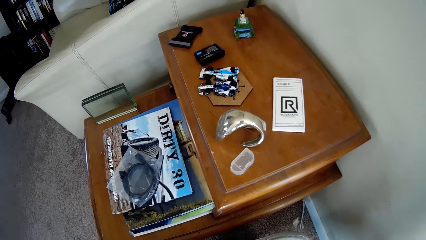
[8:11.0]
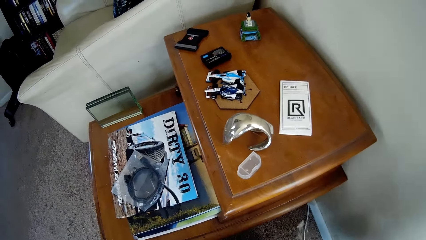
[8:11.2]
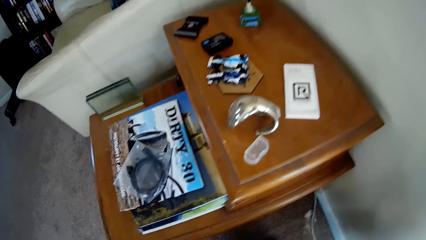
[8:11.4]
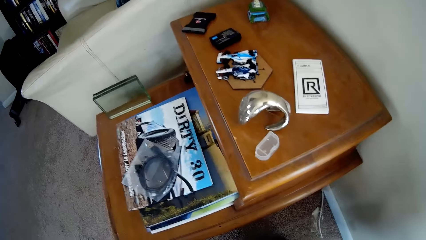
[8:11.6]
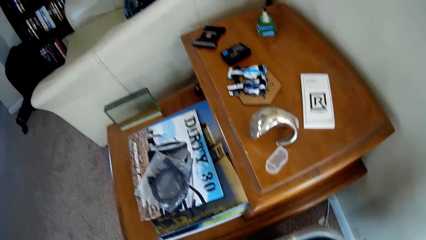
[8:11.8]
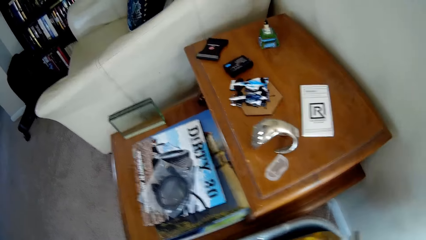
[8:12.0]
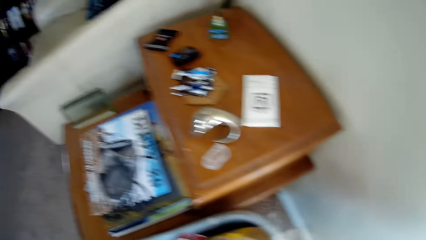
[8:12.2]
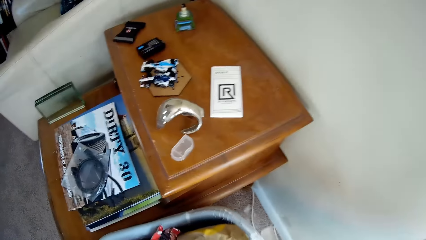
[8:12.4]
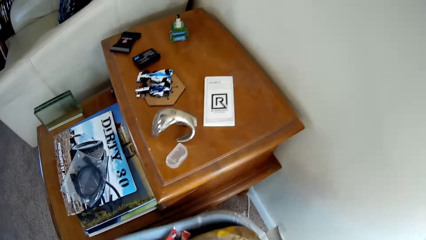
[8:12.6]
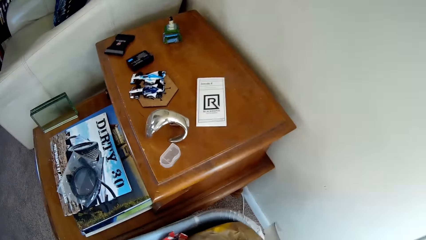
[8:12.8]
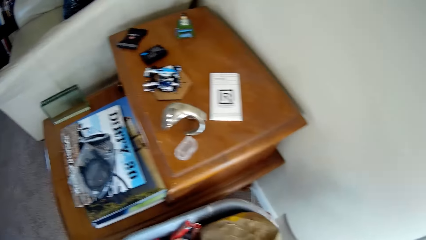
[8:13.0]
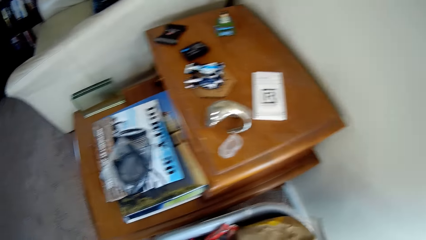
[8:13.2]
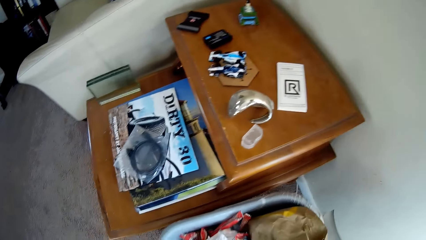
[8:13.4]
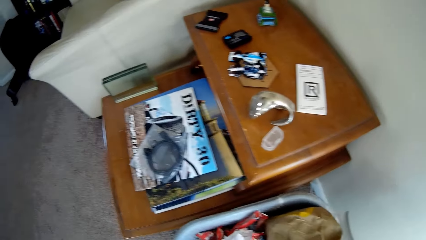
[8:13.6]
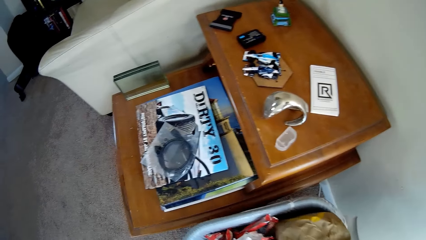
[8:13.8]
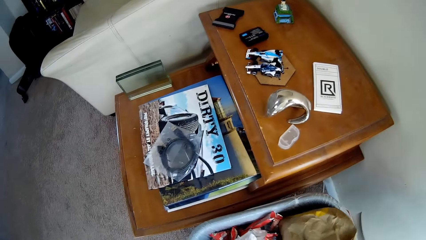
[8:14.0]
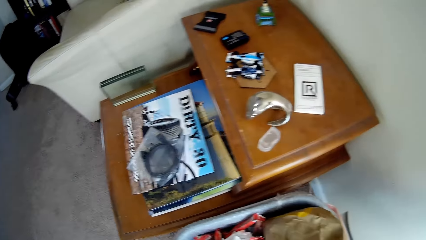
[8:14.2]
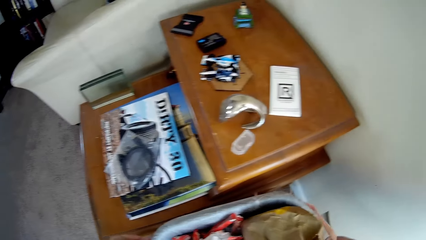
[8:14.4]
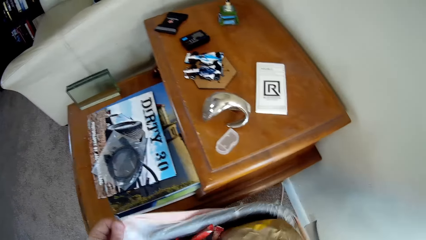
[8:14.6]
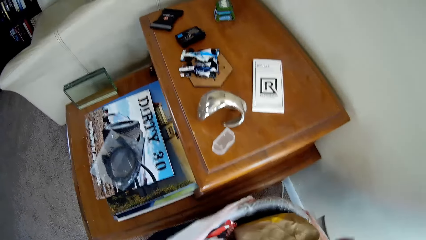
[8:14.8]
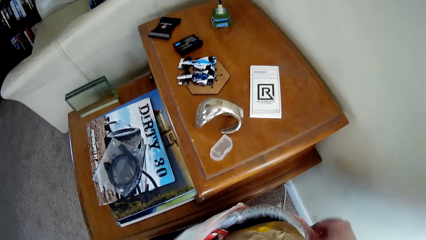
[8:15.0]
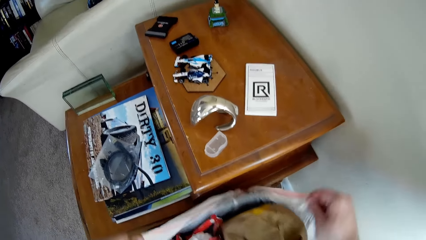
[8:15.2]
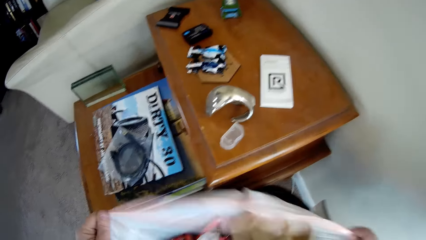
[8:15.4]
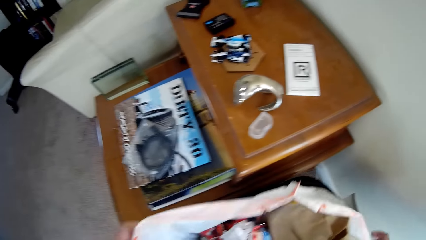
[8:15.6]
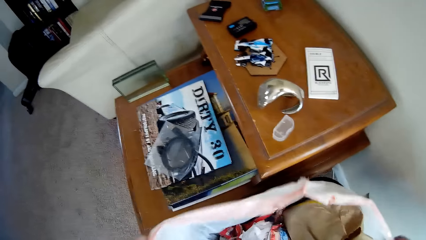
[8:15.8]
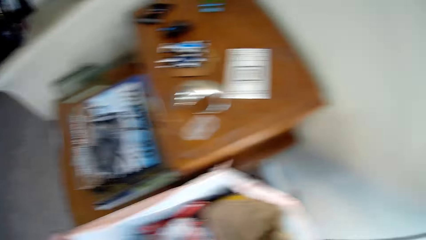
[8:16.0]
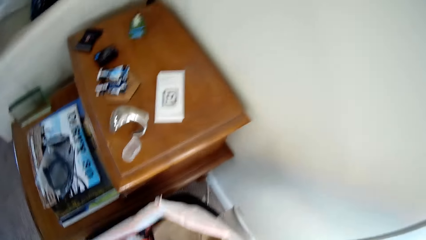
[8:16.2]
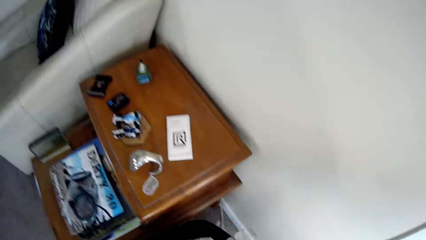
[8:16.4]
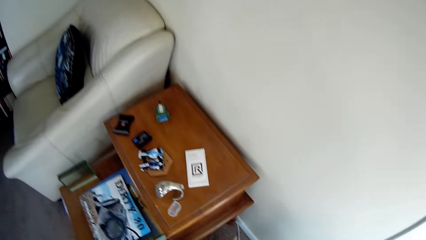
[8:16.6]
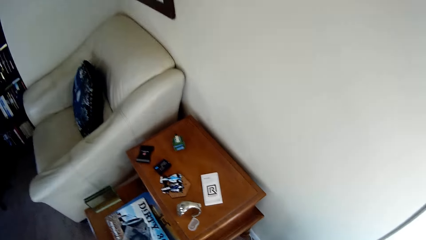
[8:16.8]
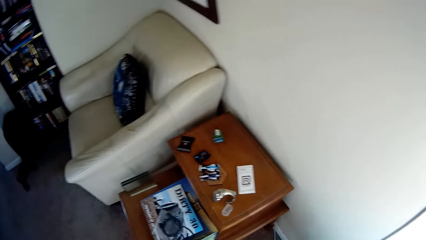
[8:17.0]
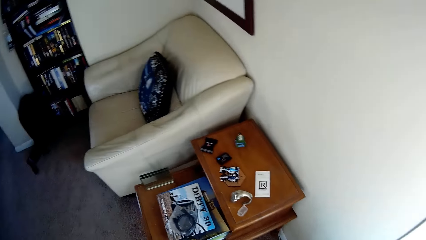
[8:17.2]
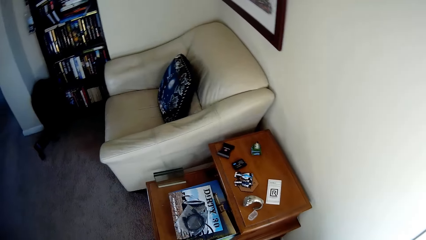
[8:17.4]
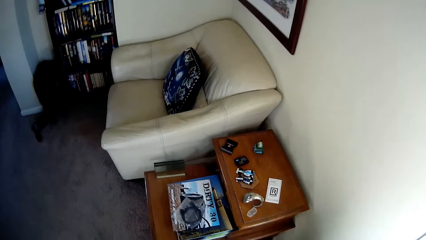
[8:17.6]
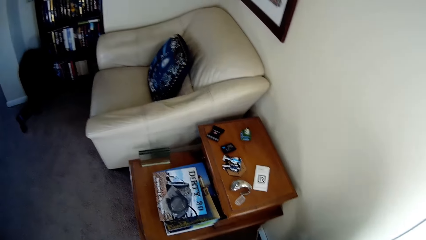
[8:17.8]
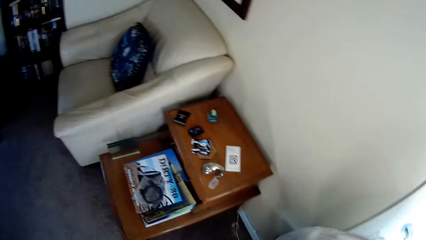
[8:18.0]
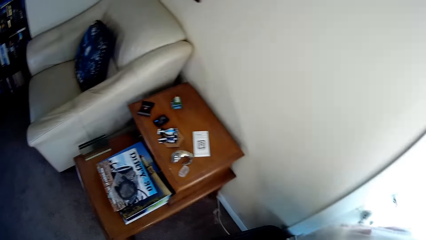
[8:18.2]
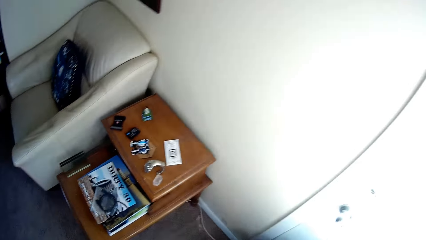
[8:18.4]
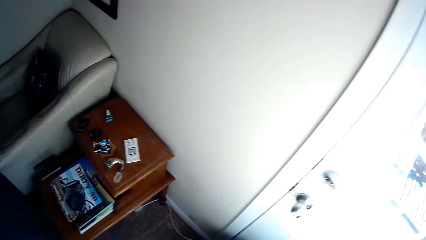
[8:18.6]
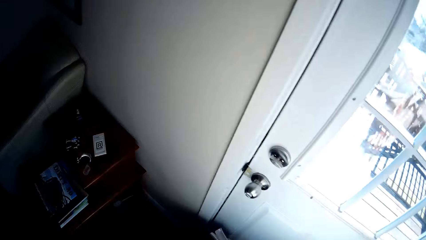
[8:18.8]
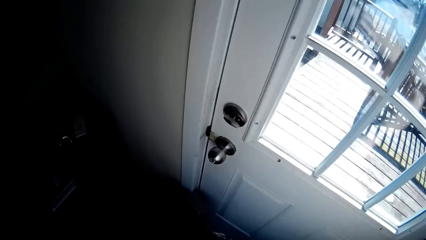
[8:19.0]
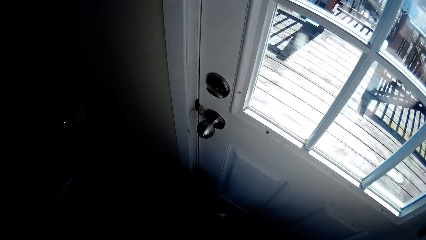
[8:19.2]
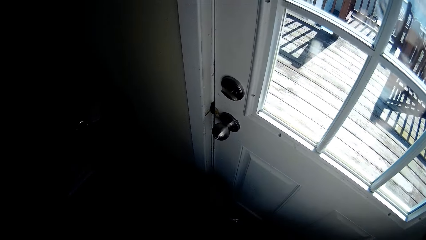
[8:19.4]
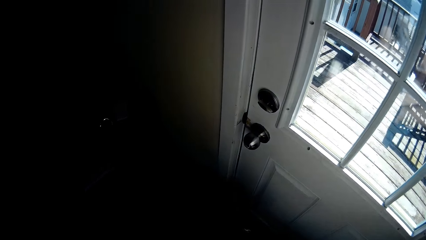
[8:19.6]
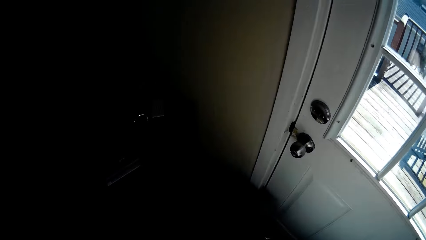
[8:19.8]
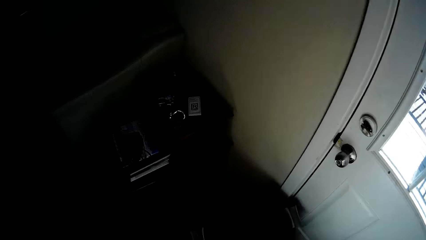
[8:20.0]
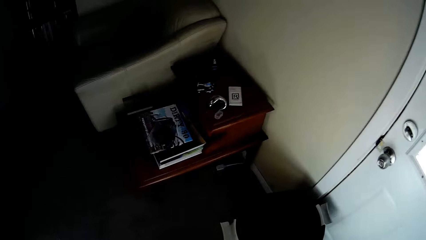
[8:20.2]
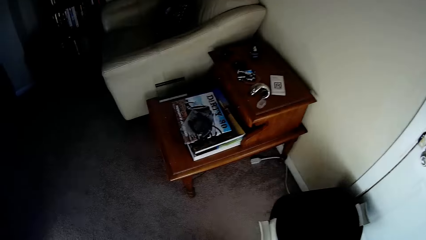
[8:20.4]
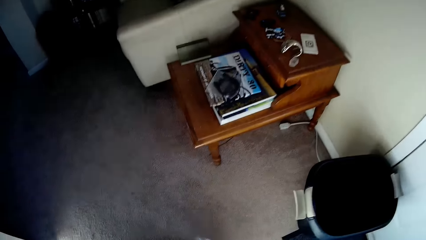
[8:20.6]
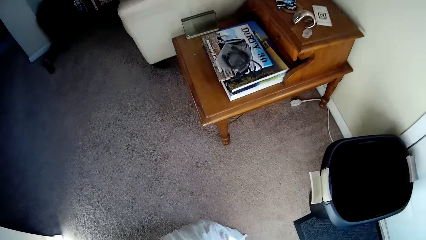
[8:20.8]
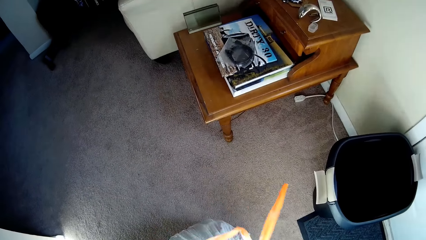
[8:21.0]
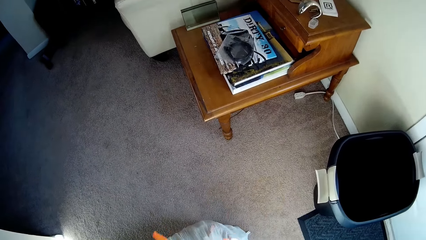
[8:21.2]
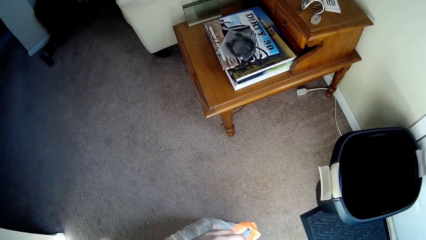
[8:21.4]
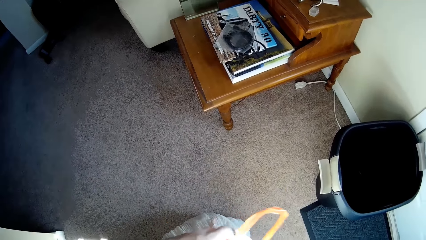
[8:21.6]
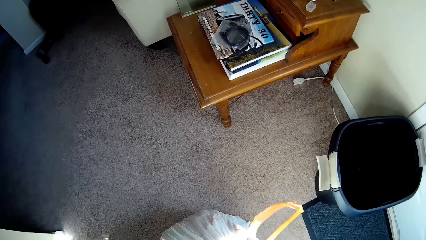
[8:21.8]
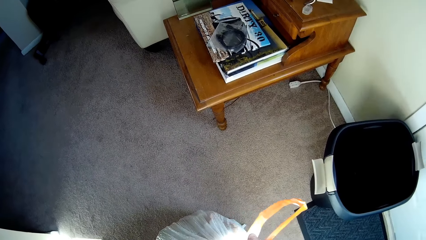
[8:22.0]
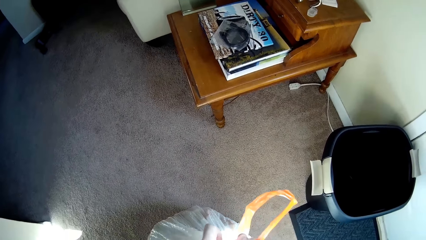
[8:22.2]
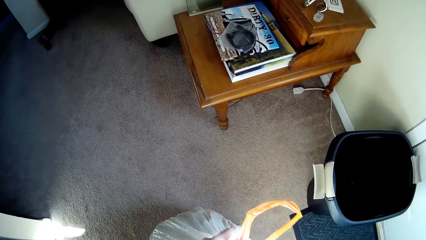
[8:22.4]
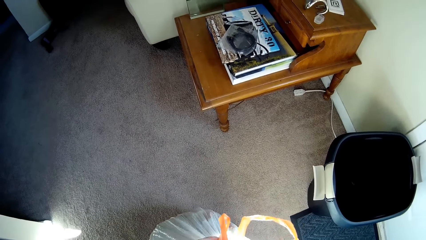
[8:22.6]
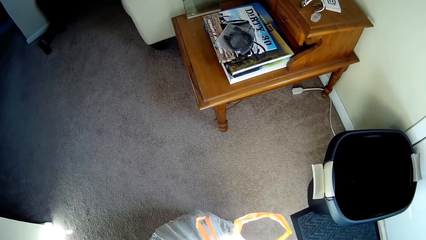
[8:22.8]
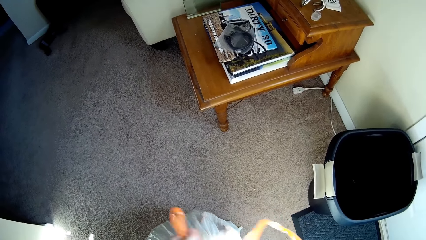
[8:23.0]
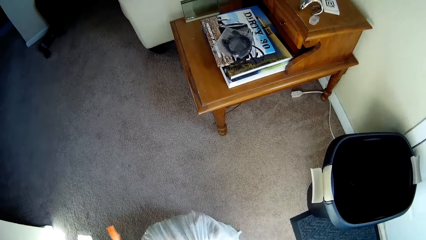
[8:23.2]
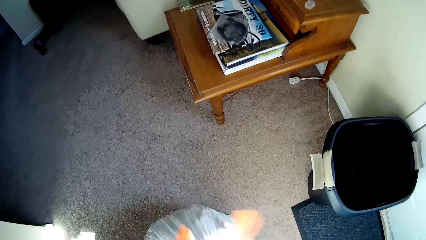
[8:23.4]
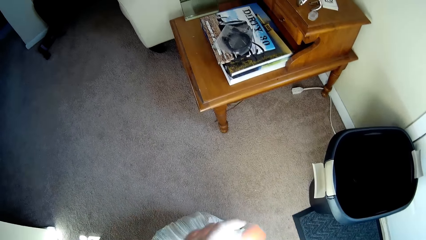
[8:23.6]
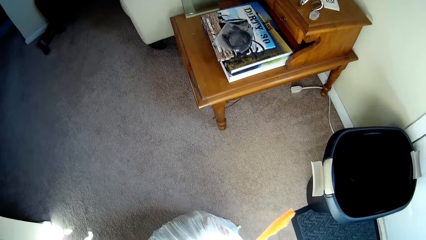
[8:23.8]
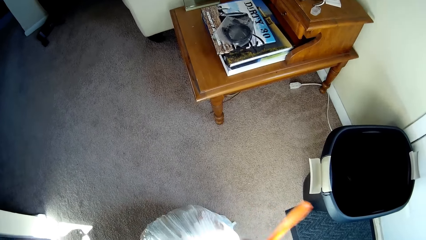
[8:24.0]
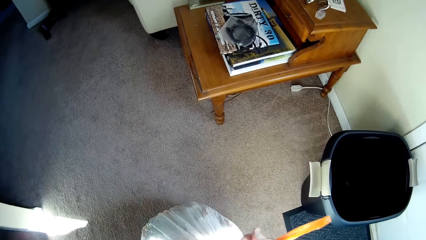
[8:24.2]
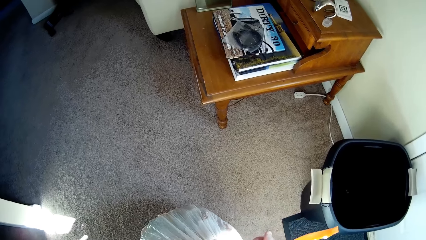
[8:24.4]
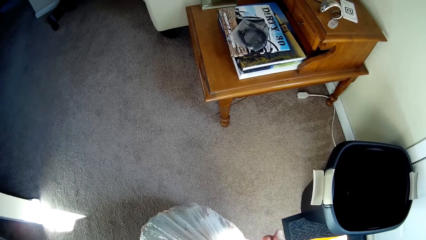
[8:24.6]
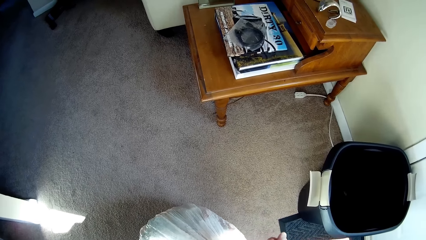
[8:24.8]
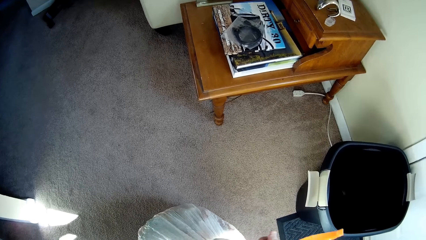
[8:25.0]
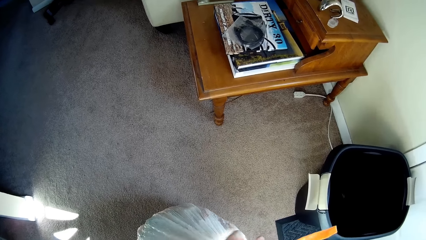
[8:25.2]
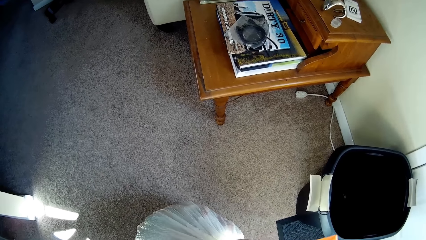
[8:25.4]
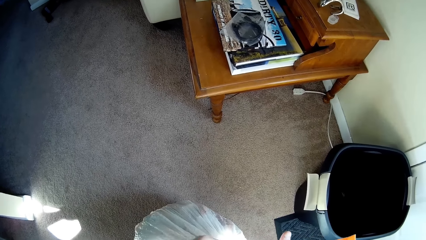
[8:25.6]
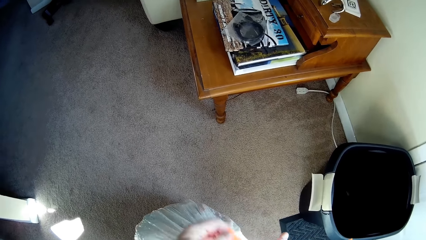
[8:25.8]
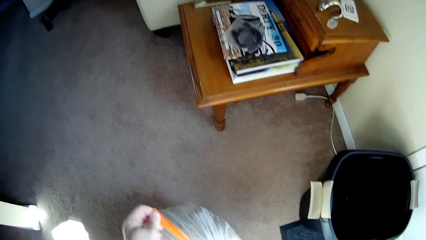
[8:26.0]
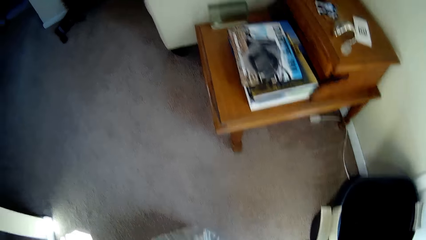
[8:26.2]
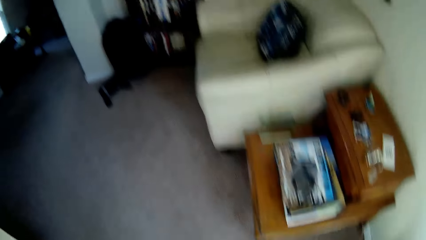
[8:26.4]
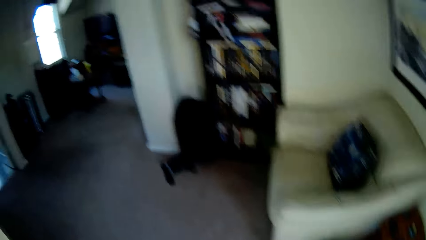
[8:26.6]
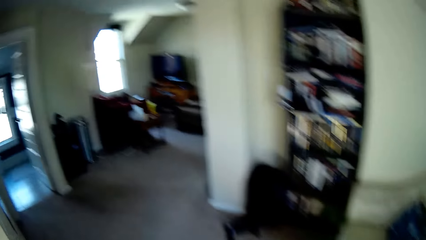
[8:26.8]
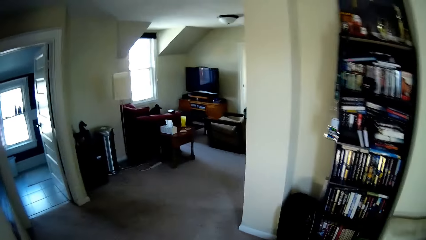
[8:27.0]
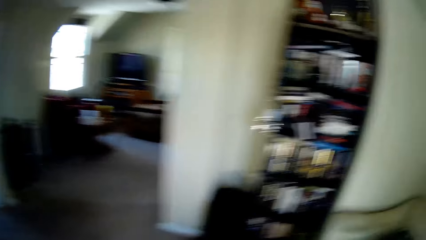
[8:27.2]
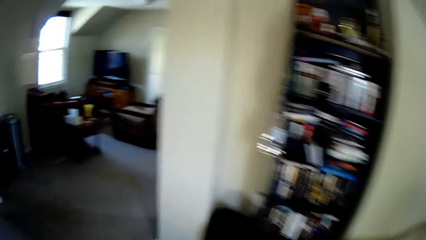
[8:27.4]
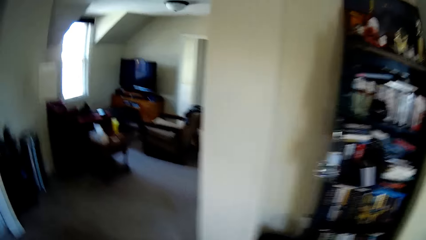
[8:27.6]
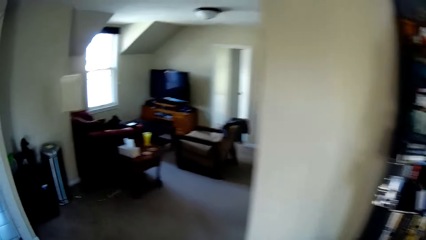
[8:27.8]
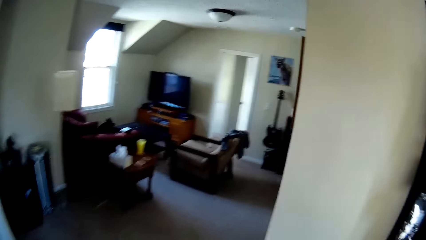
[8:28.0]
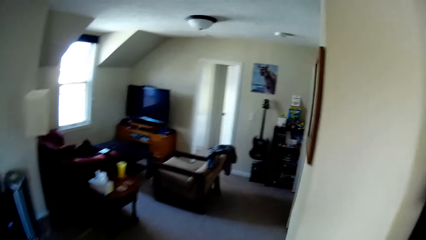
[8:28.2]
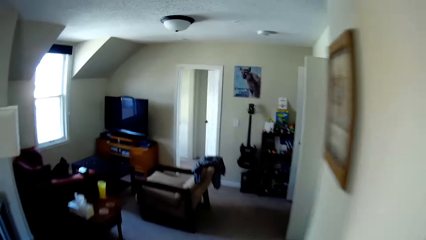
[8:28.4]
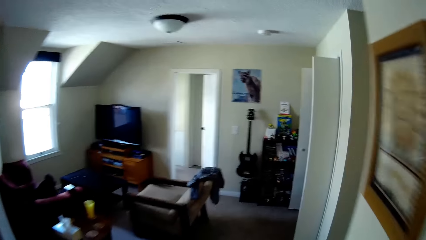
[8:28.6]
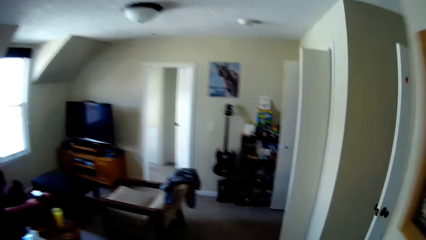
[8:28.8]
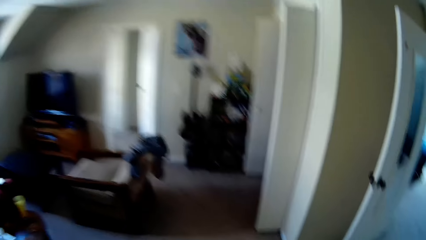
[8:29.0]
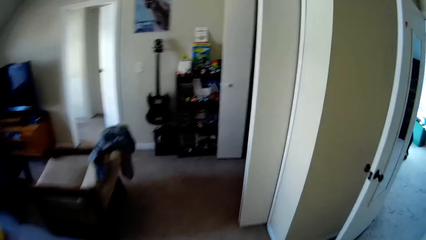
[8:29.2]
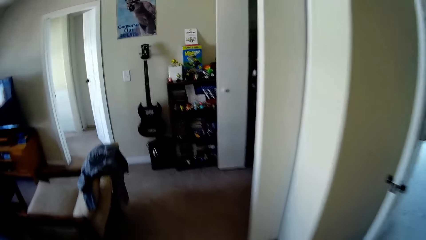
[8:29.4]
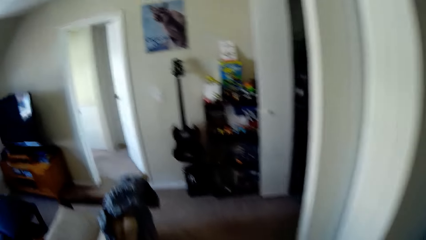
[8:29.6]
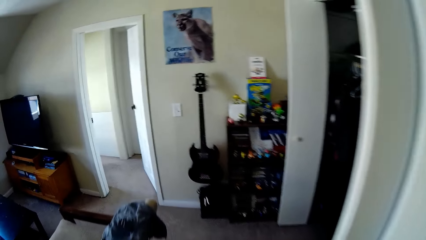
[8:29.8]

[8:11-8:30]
The camera wearer wraps a bucket with a white plastic bag. They carry the plastic bag with the bucket. They tie the plastic bag.
